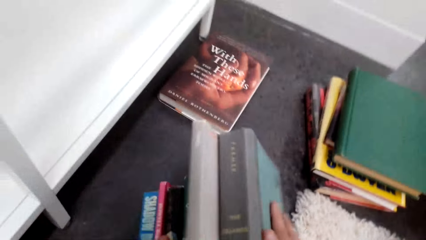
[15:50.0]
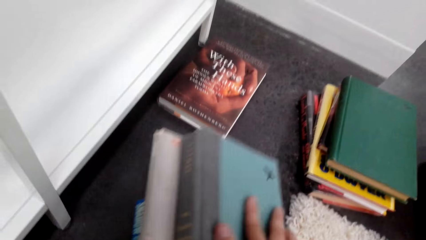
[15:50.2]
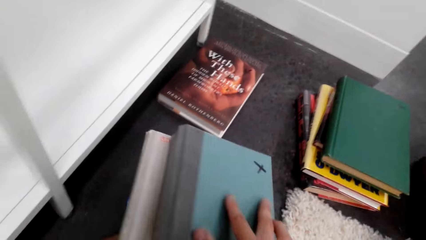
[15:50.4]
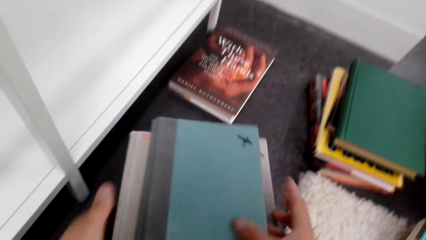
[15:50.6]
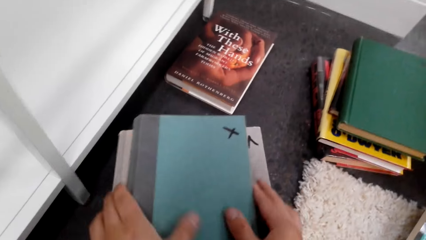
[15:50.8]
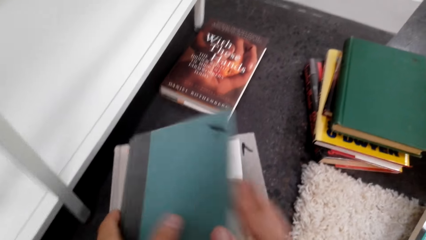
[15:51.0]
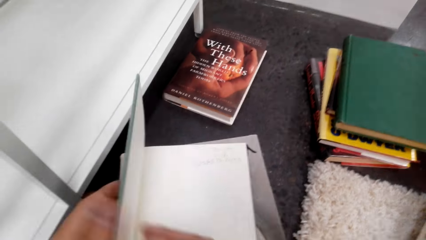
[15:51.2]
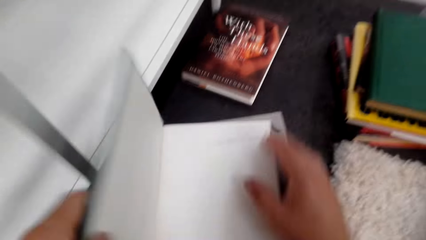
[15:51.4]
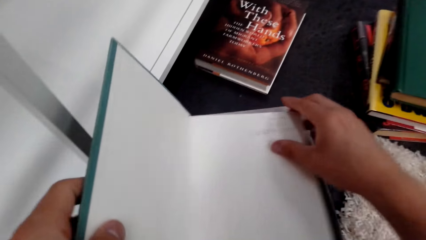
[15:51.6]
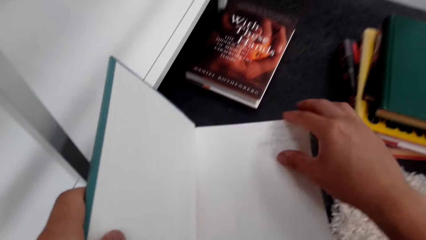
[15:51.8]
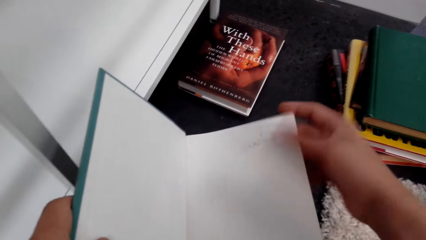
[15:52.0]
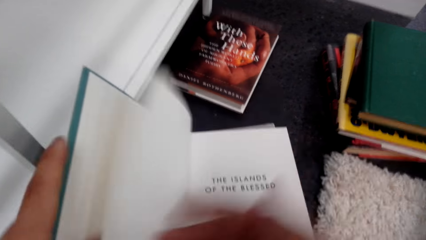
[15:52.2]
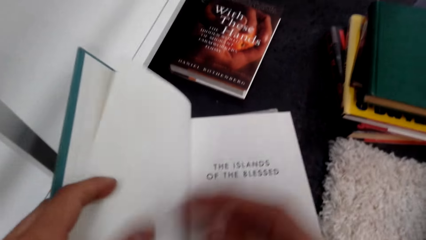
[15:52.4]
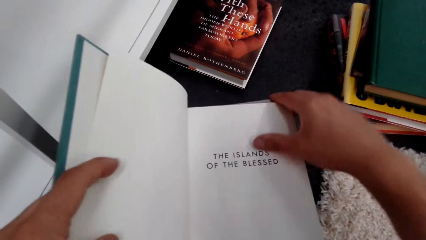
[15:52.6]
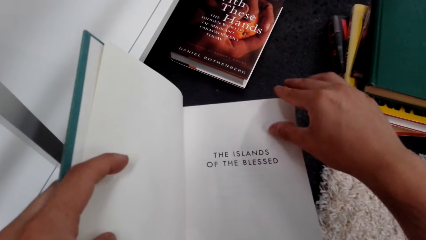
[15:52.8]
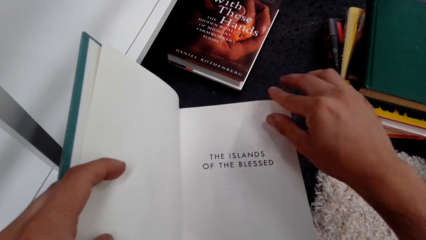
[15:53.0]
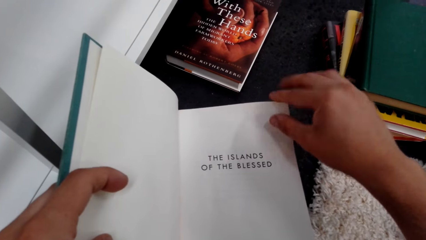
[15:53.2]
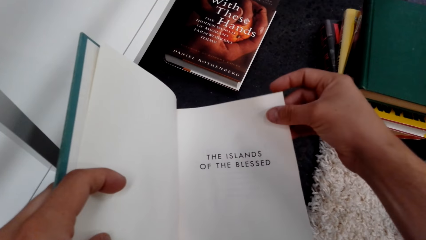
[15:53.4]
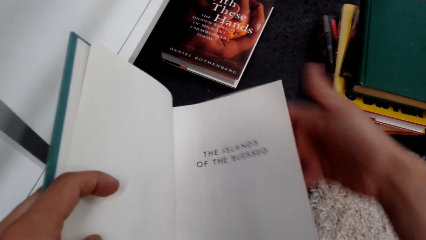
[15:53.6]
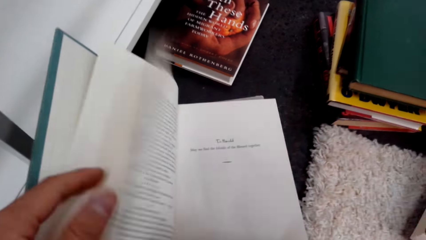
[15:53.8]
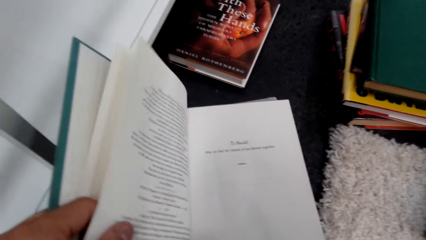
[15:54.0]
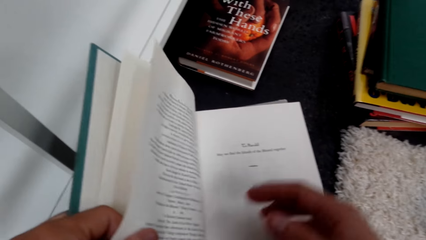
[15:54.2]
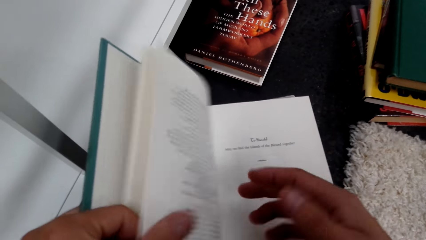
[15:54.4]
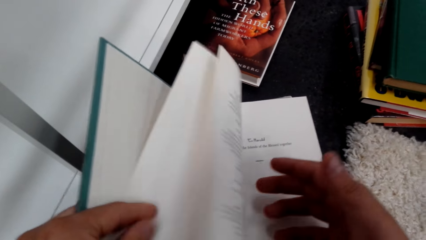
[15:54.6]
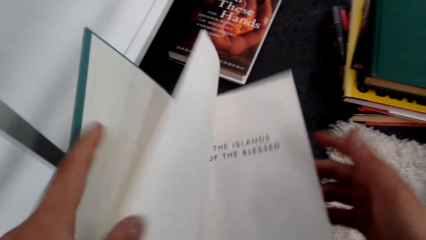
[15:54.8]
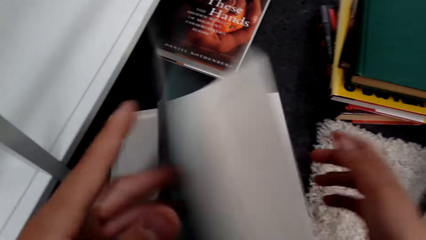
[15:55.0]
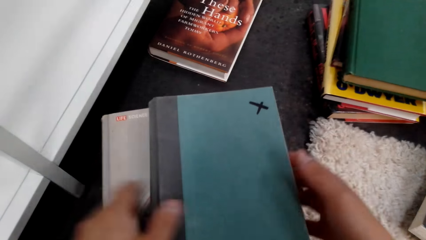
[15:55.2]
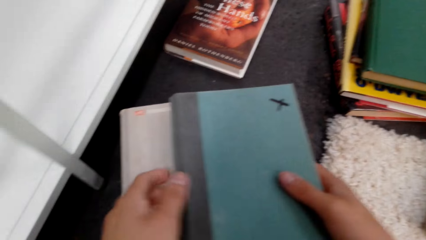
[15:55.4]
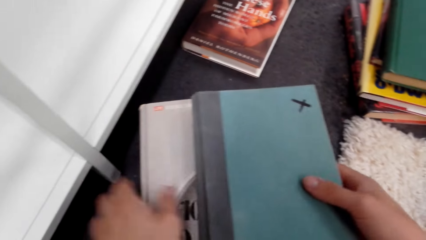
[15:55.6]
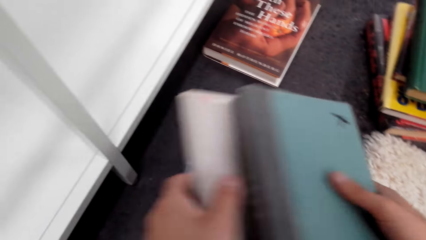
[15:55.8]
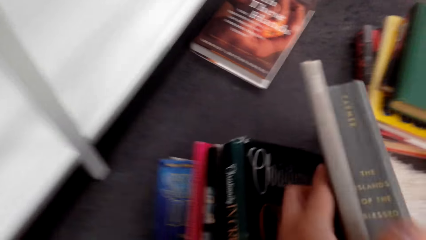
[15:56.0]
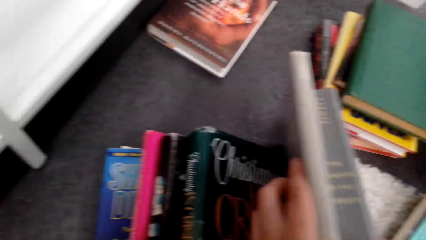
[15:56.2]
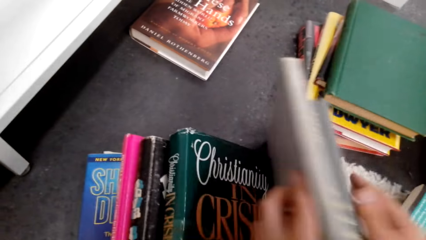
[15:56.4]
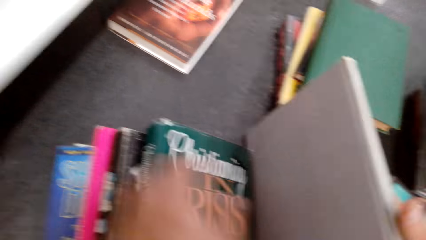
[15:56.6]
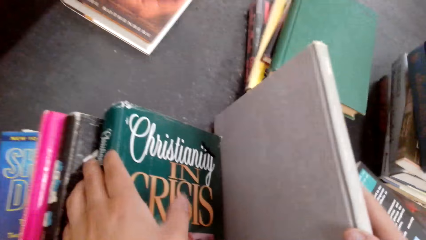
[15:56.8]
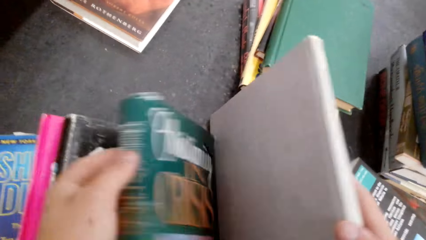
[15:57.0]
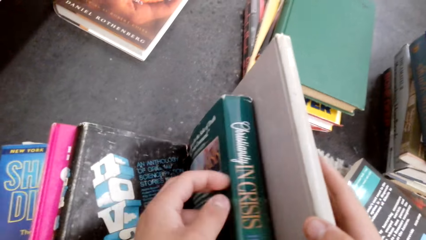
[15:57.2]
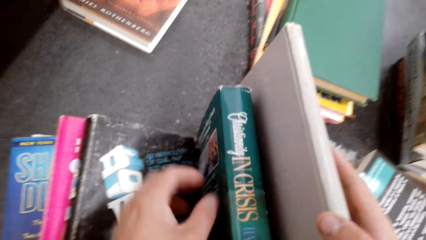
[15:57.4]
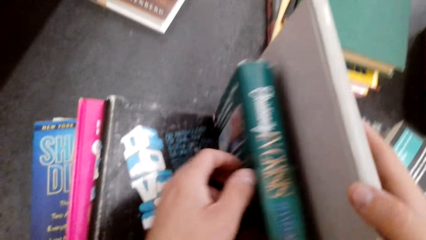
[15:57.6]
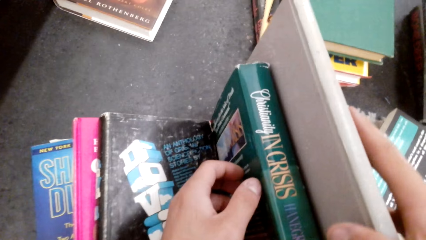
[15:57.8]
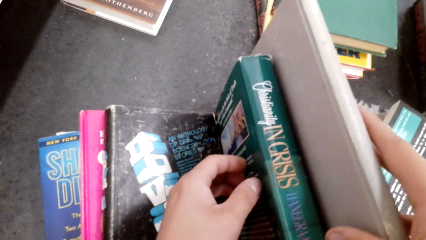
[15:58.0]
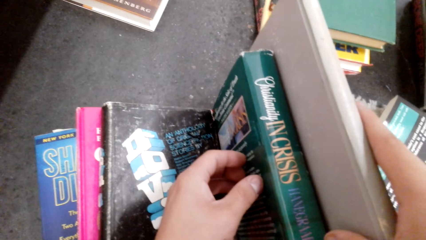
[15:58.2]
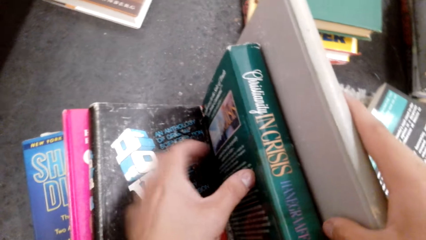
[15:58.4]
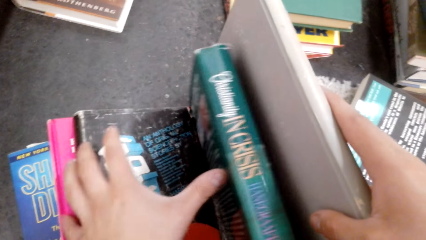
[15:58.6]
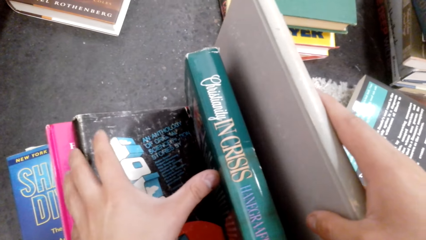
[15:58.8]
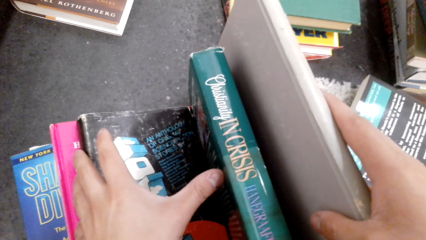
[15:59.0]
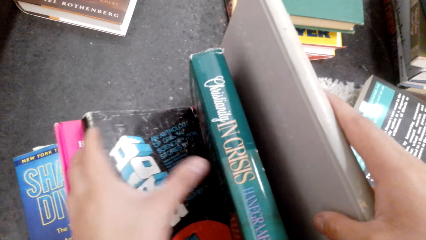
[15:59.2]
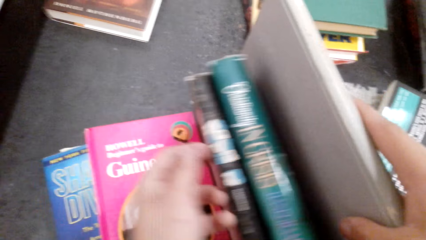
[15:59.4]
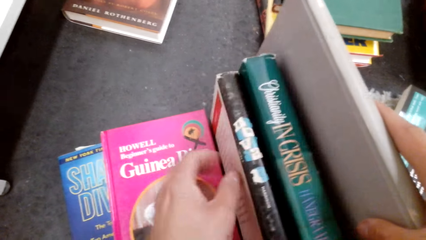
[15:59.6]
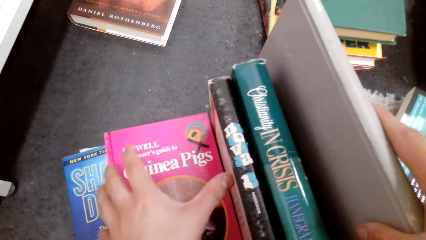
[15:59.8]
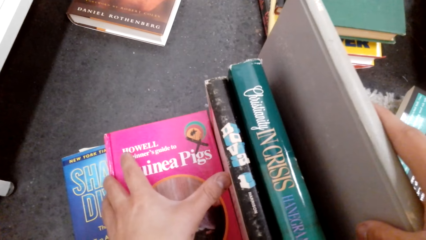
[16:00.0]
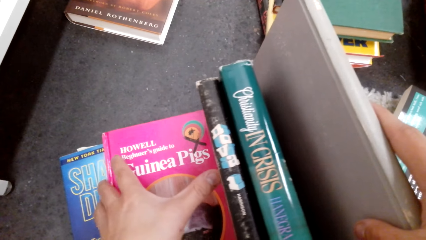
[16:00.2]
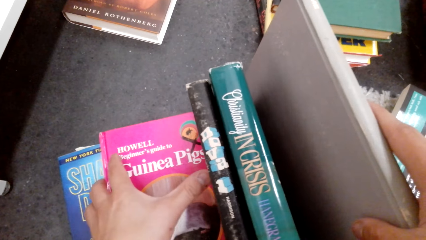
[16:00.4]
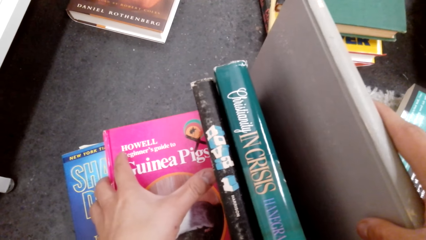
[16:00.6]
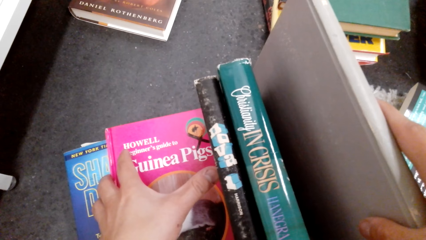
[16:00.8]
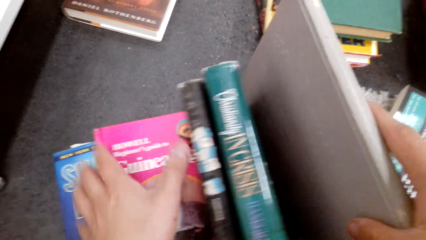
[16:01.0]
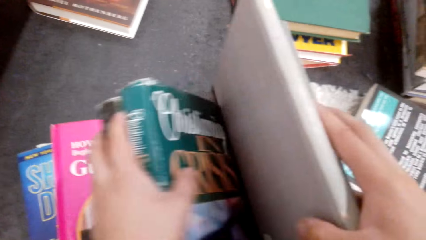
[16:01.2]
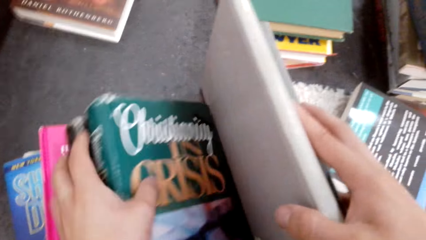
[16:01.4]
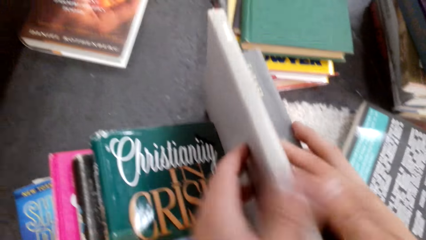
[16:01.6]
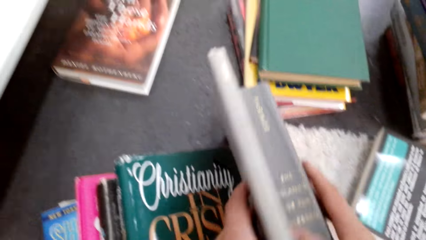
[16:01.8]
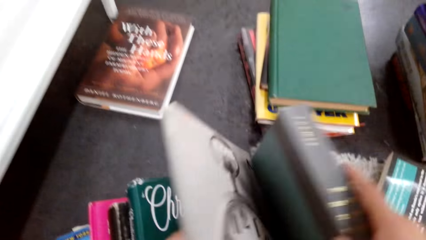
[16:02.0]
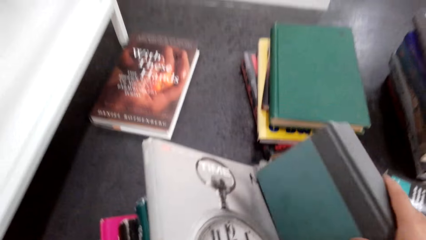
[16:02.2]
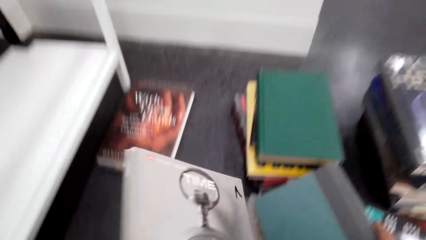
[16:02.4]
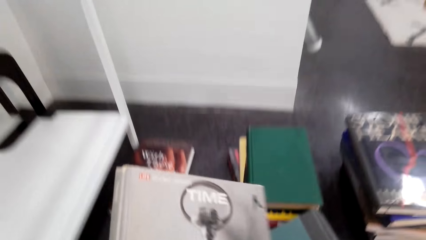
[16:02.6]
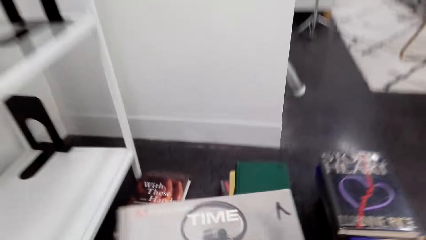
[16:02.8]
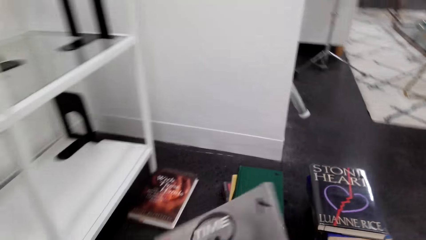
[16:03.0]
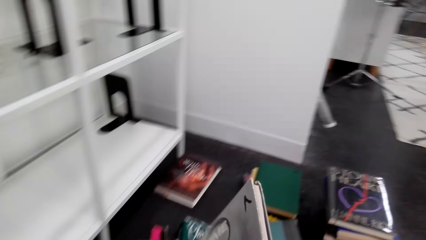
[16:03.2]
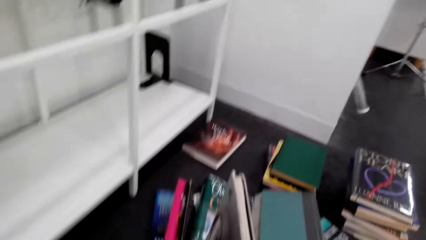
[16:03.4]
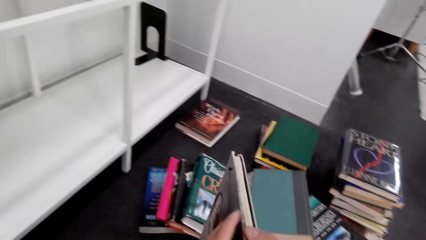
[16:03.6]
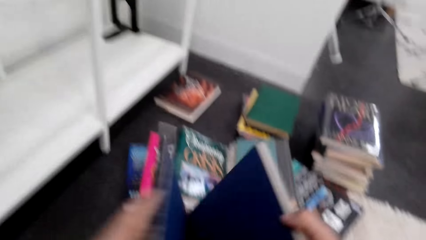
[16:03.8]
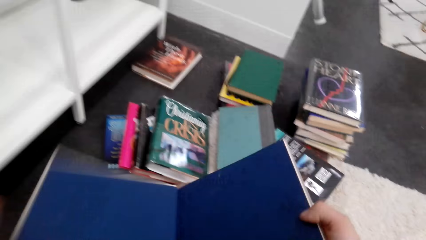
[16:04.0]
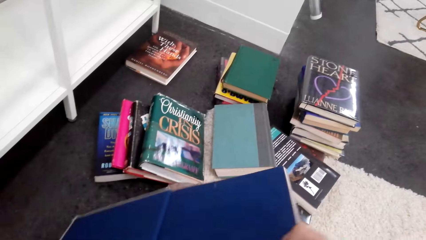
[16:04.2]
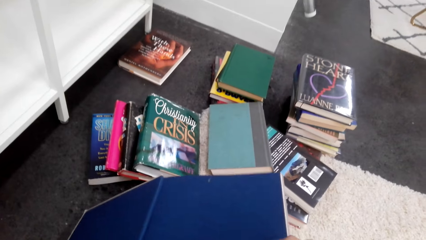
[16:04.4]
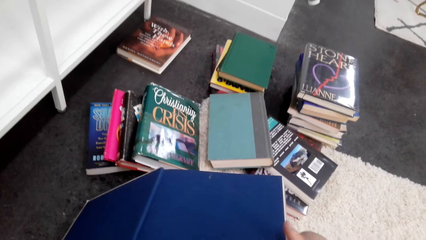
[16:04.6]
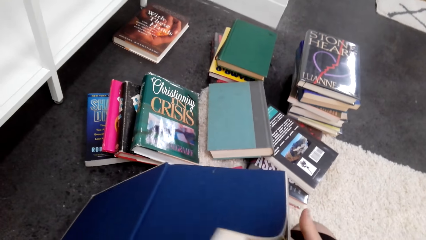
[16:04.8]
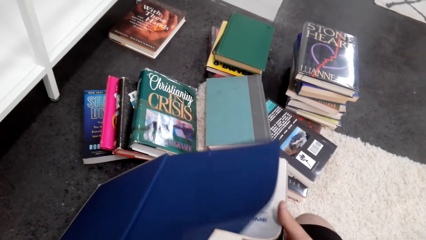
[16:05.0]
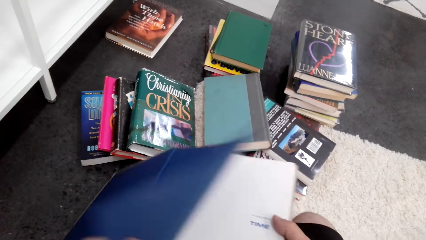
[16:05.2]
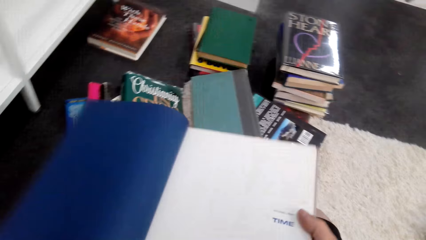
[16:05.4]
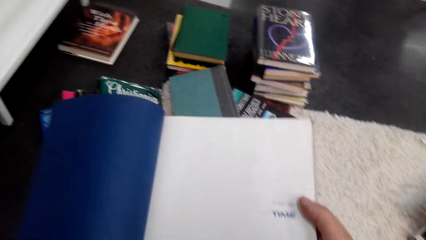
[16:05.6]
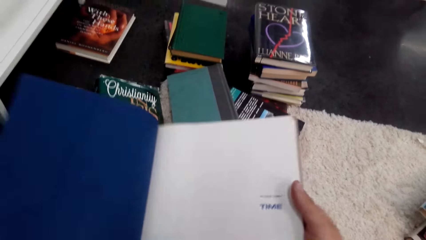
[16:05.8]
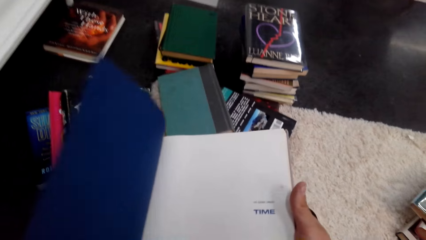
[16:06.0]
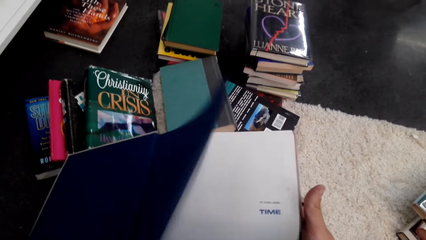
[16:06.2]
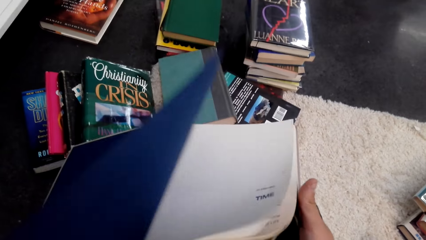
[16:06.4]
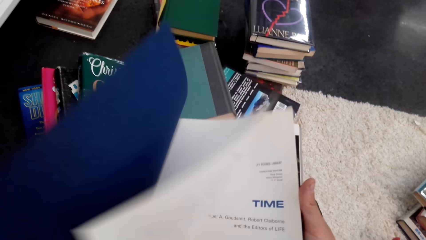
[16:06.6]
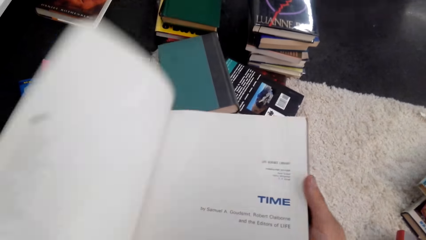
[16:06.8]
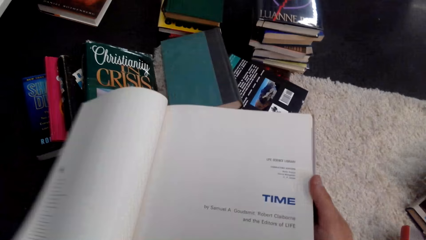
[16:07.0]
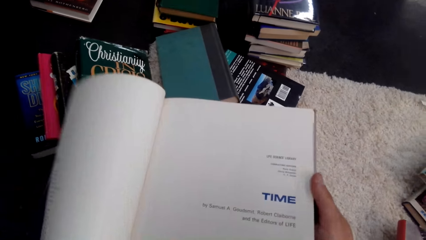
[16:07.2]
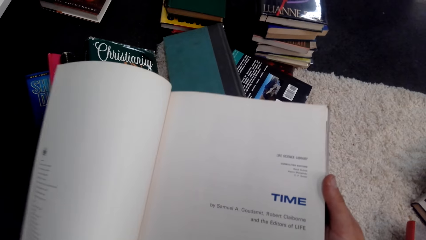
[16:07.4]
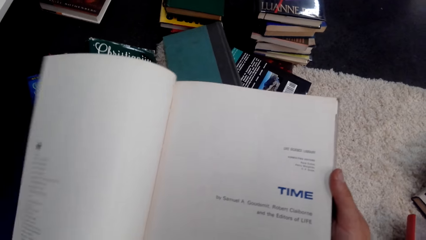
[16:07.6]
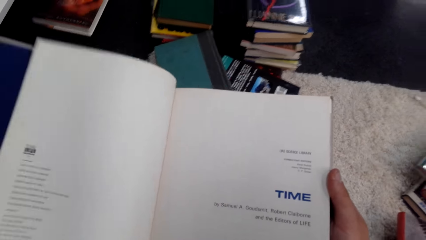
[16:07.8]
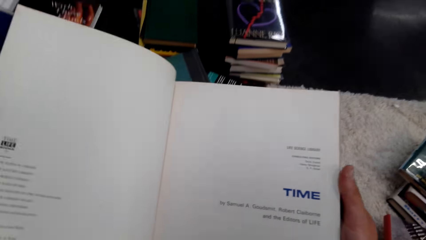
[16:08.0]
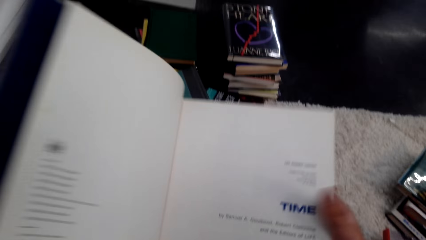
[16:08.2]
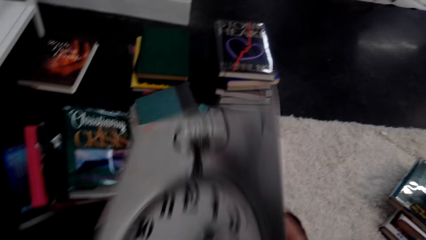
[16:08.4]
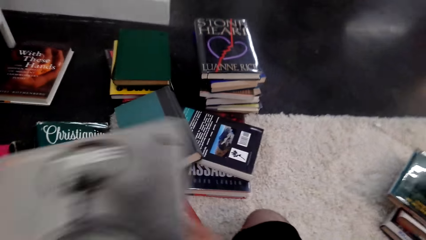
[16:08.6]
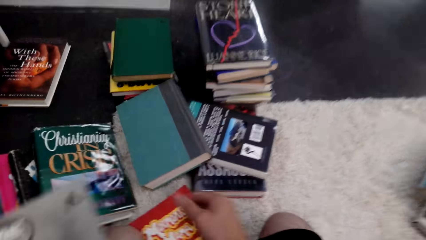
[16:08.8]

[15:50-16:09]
The camera wearer opens a book. They flip a page of the book. They flip a page of the book again. They close the book. They pick up a book. They open the novel book. They flip a page of the book. They flip a page of the book again.
